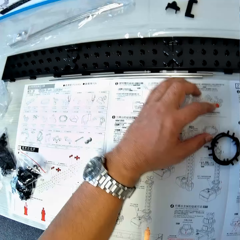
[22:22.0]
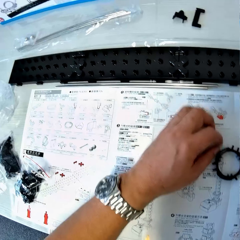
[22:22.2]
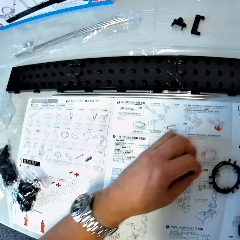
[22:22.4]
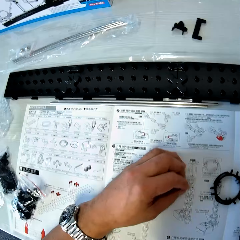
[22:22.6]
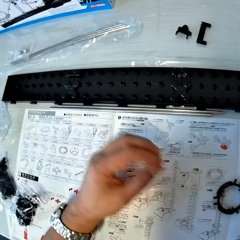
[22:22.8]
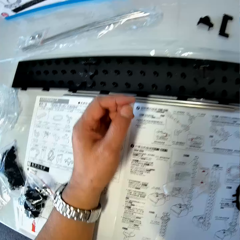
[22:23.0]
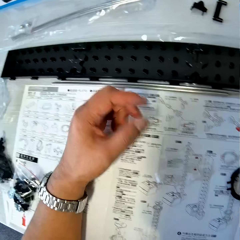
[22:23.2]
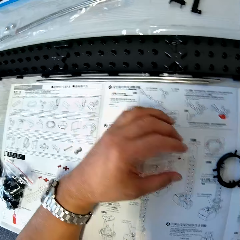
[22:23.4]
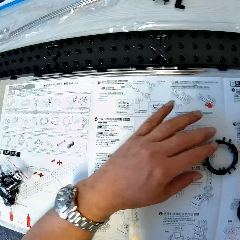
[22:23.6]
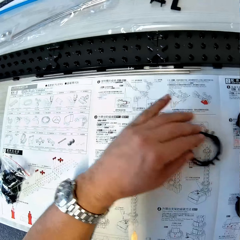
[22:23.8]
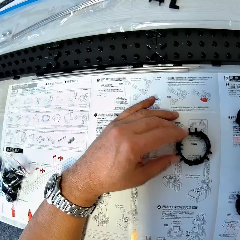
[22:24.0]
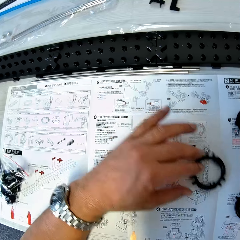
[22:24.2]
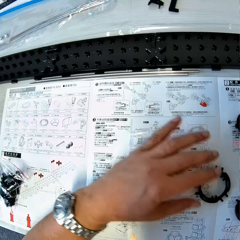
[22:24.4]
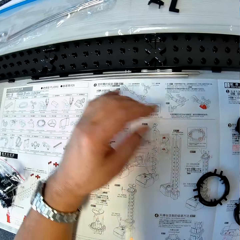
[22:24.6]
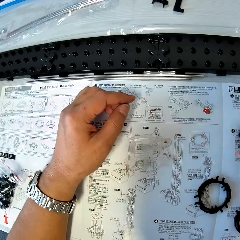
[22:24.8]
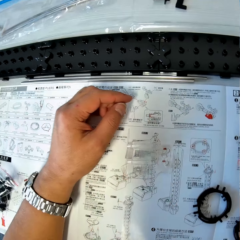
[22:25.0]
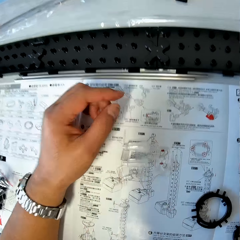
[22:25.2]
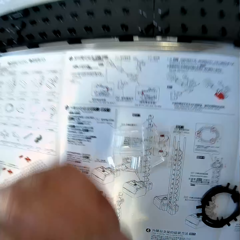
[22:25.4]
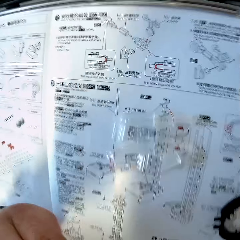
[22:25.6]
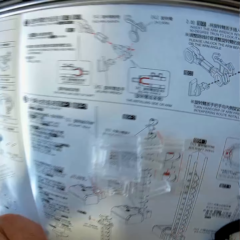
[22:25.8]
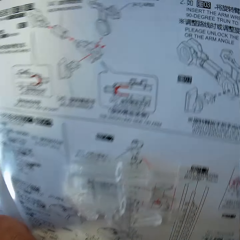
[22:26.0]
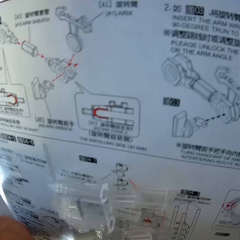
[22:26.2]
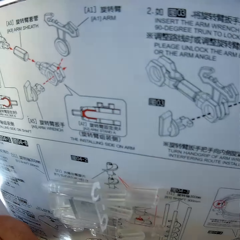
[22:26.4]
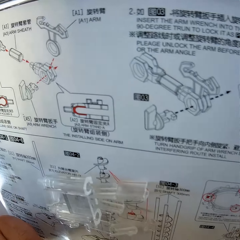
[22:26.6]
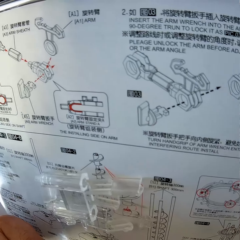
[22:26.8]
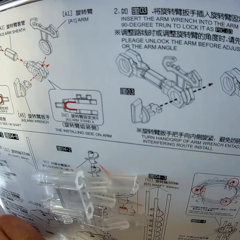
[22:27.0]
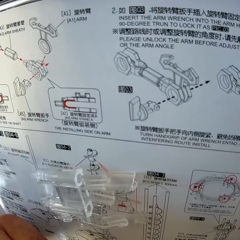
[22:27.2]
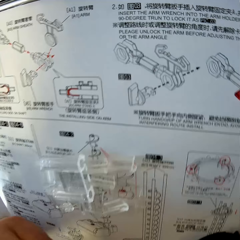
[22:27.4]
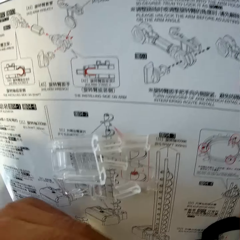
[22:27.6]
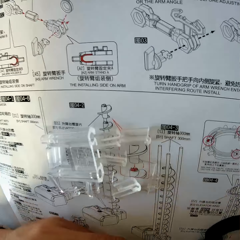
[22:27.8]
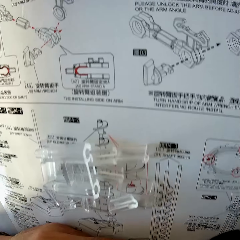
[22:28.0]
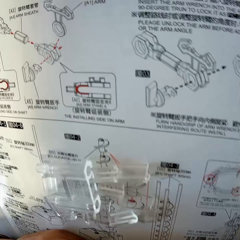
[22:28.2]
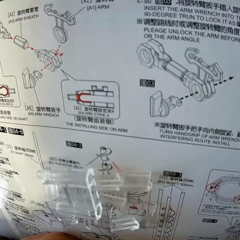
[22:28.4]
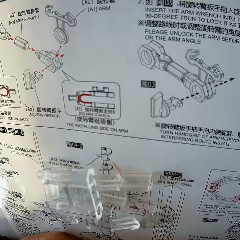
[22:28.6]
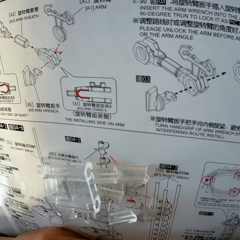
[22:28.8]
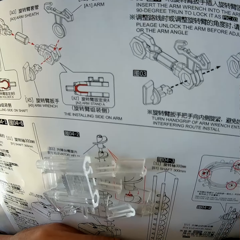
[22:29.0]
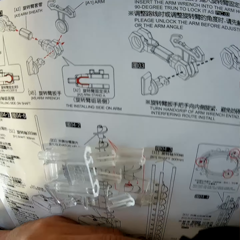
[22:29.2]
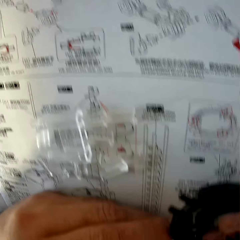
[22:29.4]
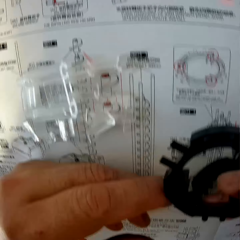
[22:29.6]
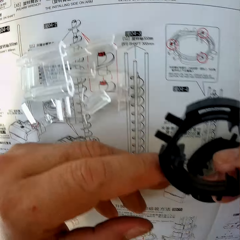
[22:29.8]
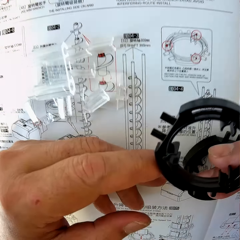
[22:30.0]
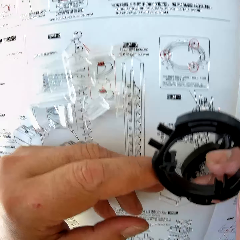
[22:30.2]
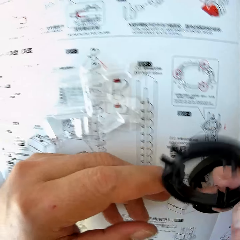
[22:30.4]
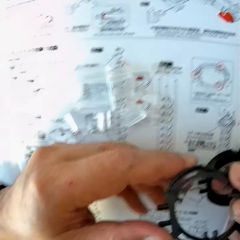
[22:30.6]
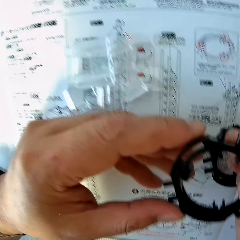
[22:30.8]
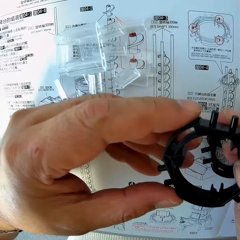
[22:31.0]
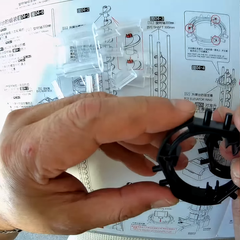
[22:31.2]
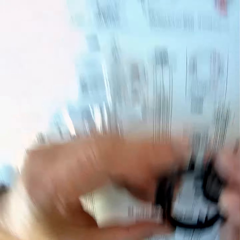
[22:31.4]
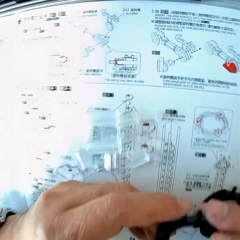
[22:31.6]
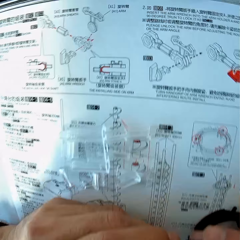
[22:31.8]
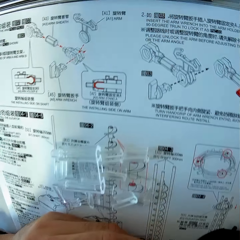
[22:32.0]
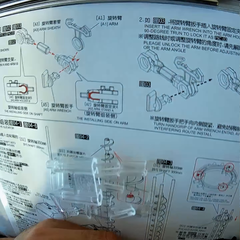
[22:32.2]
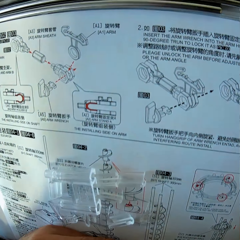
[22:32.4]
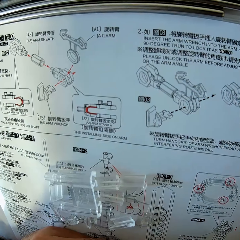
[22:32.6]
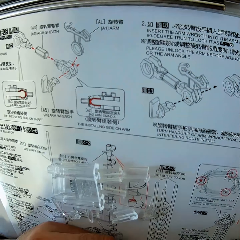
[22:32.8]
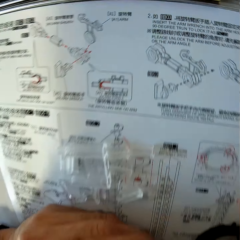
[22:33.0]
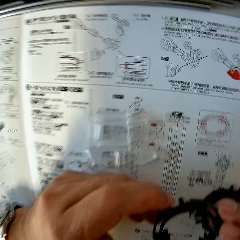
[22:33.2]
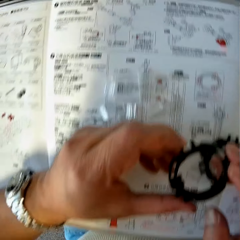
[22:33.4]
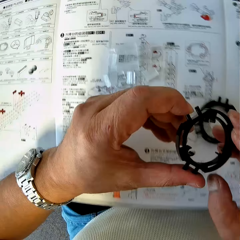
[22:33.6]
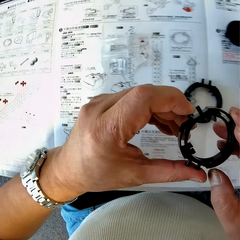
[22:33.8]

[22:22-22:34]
The camera wearer pushes the elevator stands aside. He gathers some pieces on the table with his left hand. He moves a piece on the table with his left hand. He looks at the instructions on the table. He touches his face with his left hand. He holds the piece with both hands. He looks at the elevator rings. He looks at the instructions on the table.

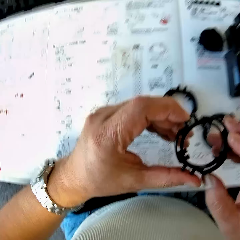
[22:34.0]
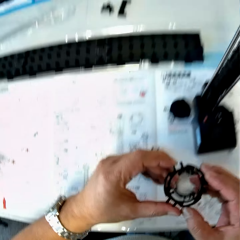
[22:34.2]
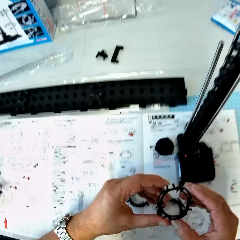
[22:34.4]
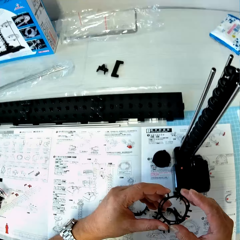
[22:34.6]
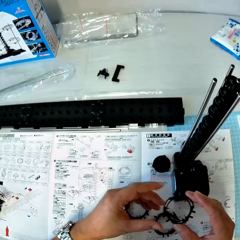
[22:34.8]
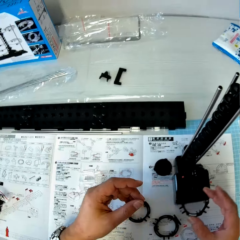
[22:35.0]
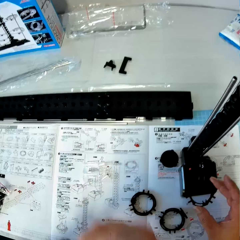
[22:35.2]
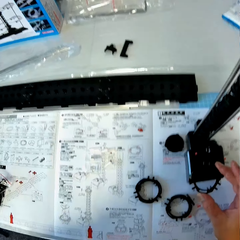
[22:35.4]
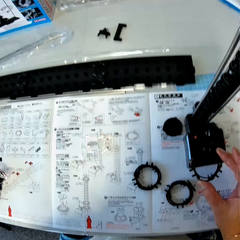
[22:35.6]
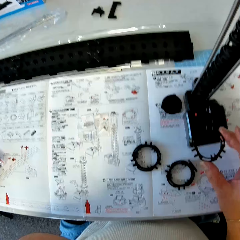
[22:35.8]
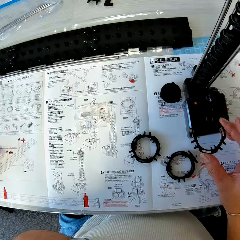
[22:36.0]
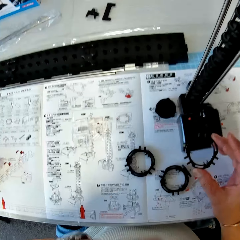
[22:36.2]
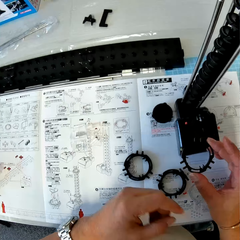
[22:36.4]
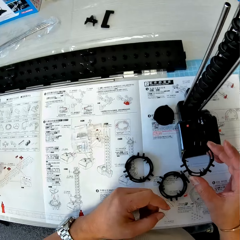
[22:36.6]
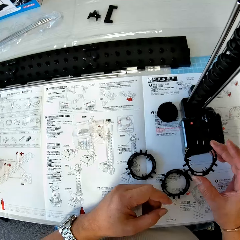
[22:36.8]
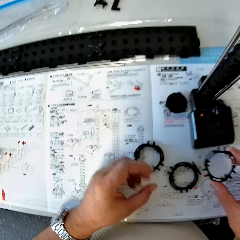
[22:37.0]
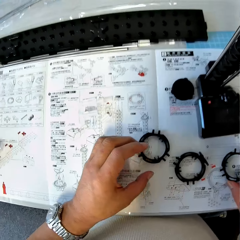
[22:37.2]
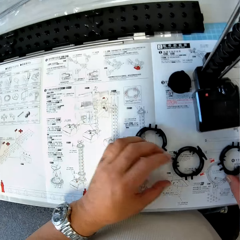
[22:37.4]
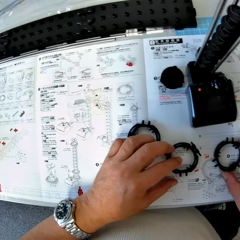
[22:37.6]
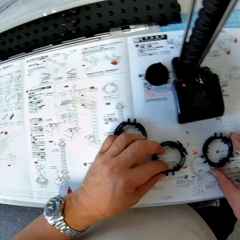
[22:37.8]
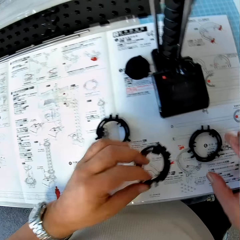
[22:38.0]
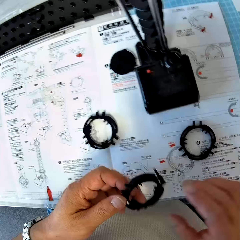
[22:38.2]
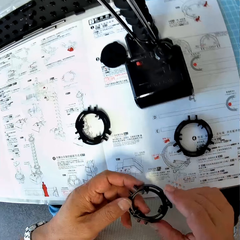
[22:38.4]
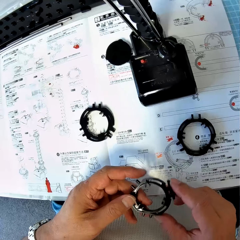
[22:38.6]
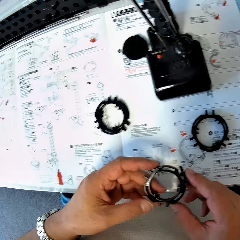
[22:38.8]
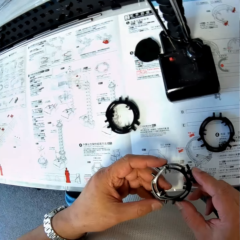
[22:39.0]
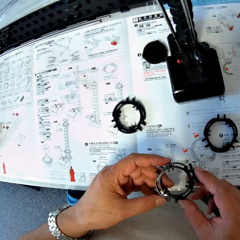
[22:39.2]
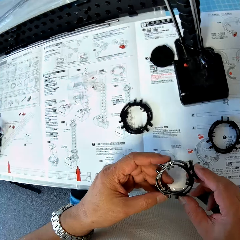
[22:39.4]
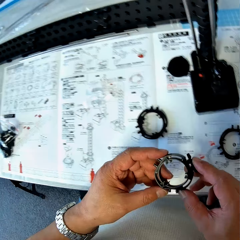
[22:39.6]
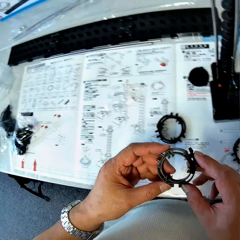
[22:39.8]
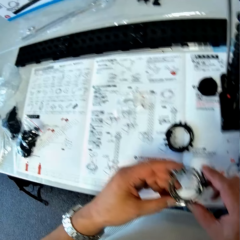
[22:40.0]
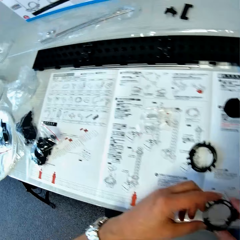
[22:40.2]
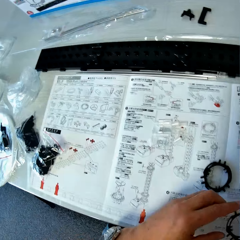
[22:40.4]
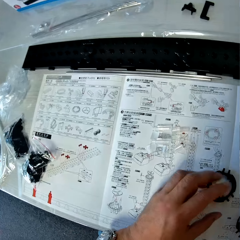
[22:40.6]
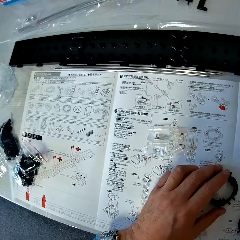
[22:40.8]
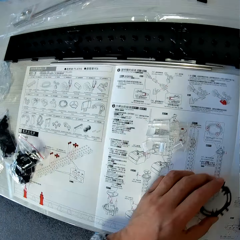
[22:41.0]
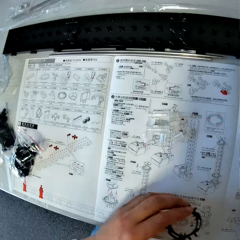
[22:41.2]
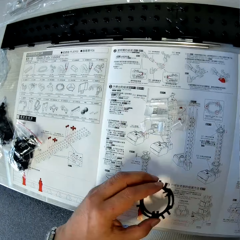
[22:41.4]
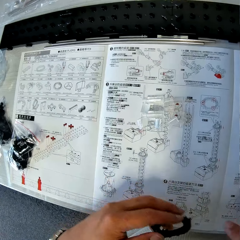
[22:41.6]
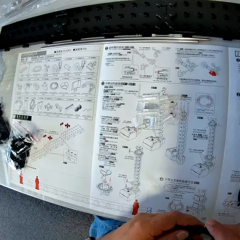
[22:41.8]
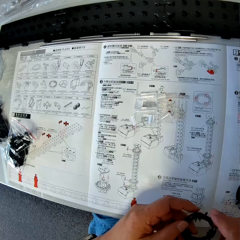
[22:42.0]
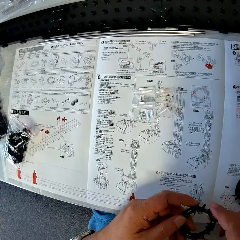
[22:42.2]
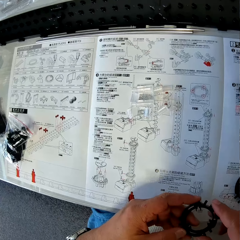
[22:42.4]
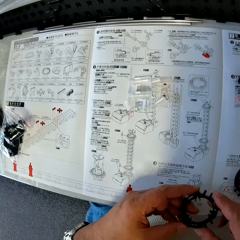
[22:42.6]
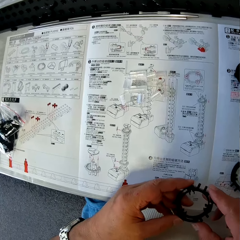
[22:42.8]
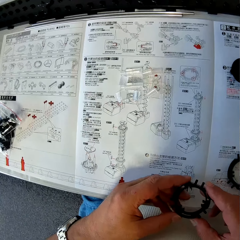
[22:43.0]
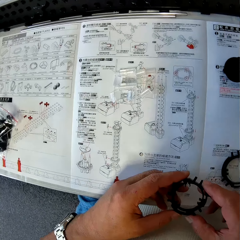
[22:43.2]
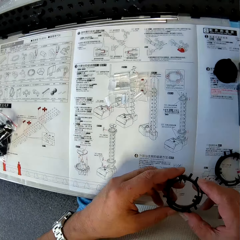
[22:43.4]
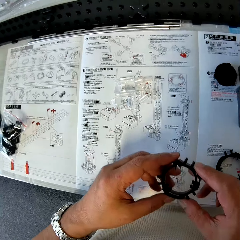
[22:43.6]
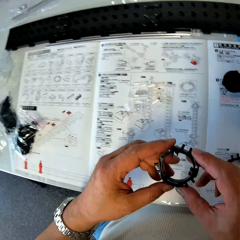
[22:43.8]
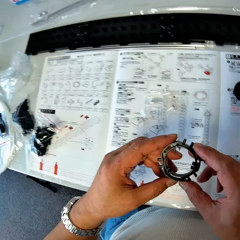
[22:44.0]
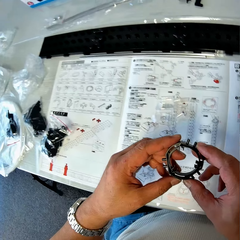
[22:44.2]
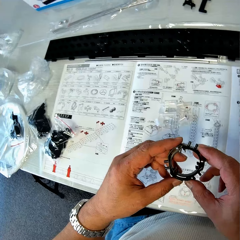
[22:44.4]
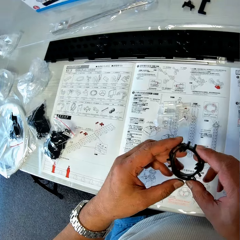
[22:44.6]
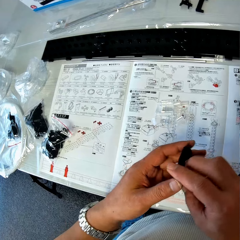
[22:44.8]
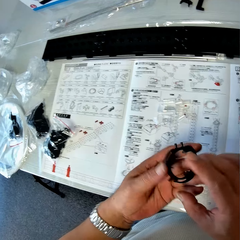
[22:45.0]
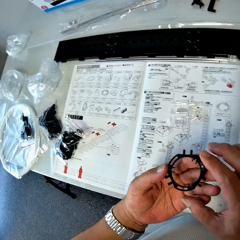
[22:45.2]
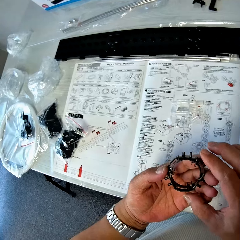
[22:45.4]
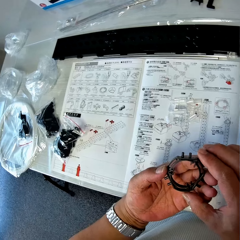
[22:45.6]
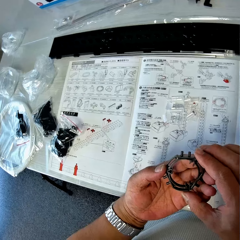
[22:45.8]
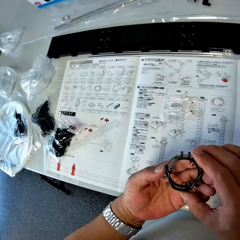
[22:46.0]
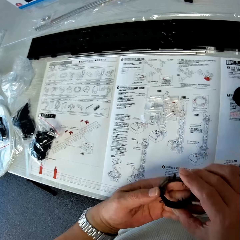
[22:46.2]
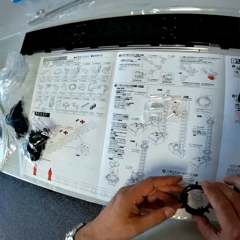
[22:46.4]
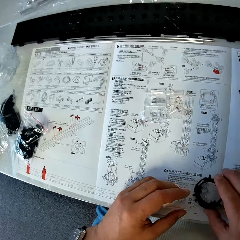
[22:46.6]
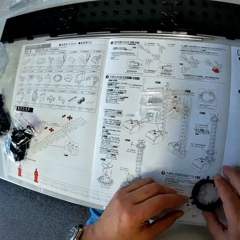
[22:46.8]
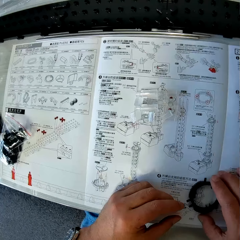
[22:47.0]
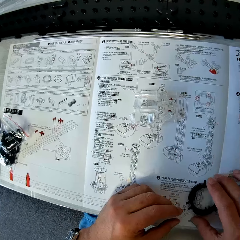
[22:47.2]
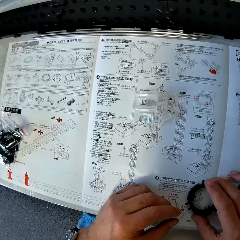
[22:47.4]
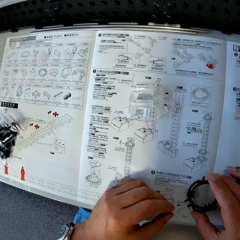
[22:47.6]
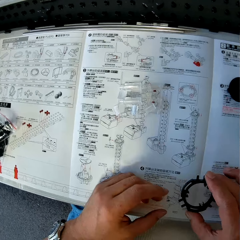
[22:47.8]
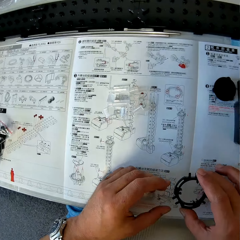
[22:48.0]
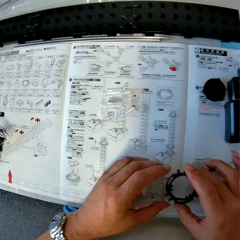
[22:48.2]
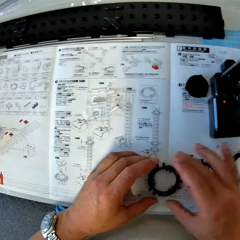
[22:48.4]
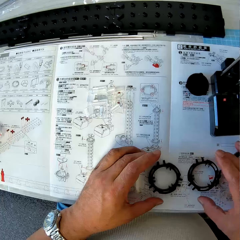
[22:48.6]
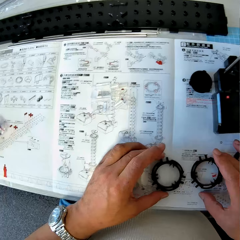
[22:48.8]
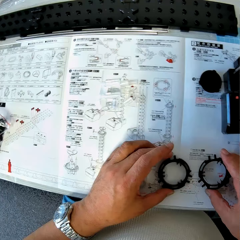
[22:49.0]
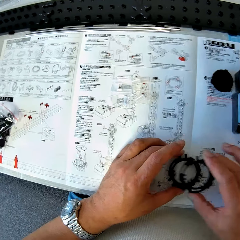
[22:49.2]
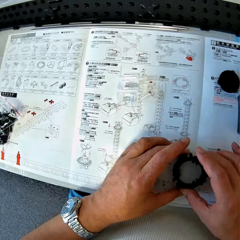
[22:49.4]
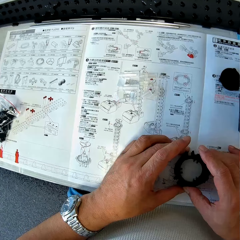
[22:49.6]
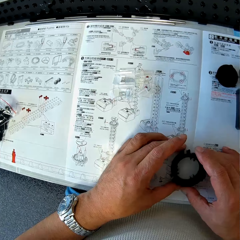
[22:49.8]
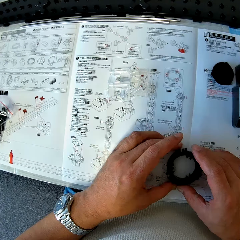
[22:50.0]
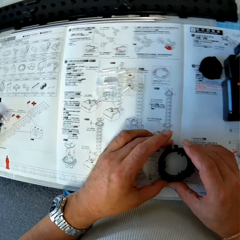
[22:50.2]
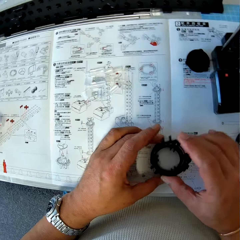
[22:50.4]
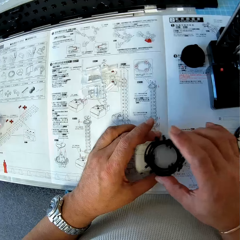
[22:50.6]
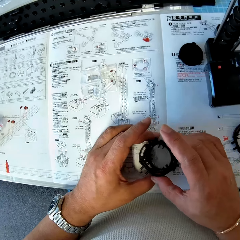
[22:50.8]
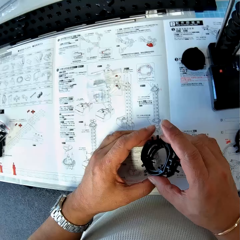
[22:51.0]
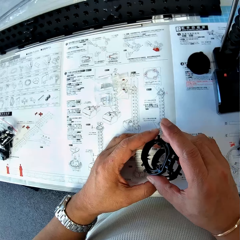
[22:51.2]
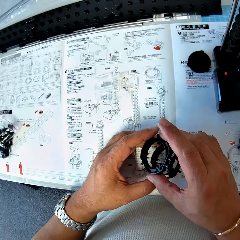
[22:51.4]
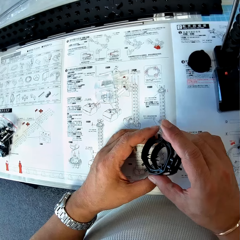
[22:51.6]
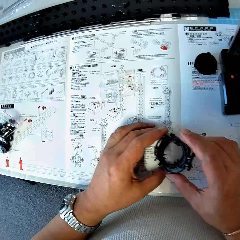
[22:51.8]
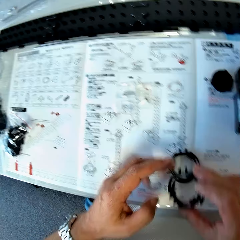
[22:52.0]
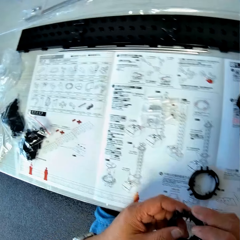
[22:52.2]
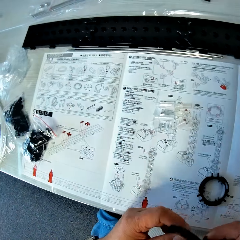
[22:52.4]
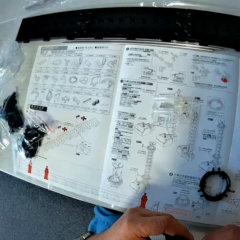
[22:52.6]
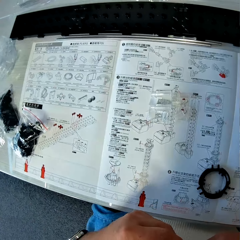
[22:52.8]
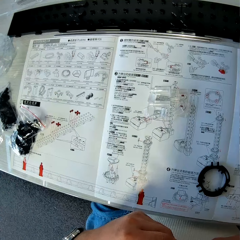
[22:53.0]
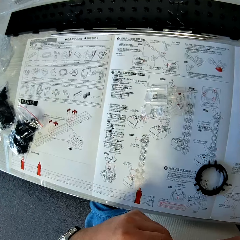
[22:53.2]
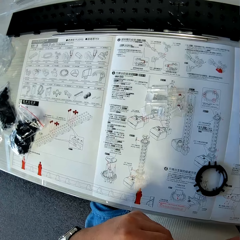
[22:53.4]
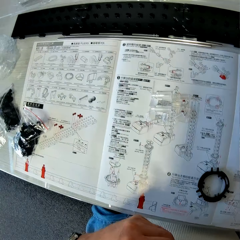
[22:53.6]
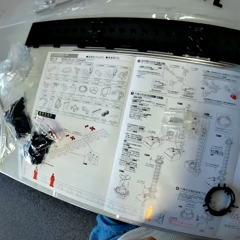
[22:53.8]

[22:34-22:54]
The camera wearer looks at the elevator rings. He touches his face with his left hand. He places his left hand on the table. He drops the piece in his right hand on the table. He picks up a piece from the table with his left hand. He holds the piece with both hands. He looks at the elevator rings. He drops the piece in his right hand on the table. He picks up a piece from the table with his left hand. He holds the piece with both hands. He looks at the elevator rings. He views the elevator ring. He puts down the elevator ring on the spacerail instruction manual. He adjusts the elevator ring on the spacerail instruction manual. He positions an elevator ring on top of another. He lifts both elevator rings. He picks the elevator ring on top. He holds the other elevator ring with both hands. He drops one elevator ring on the spacerail instruction manual. He adjusts the elevator ring with both hands.
